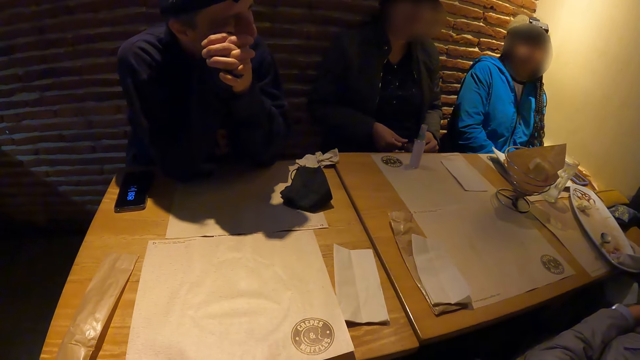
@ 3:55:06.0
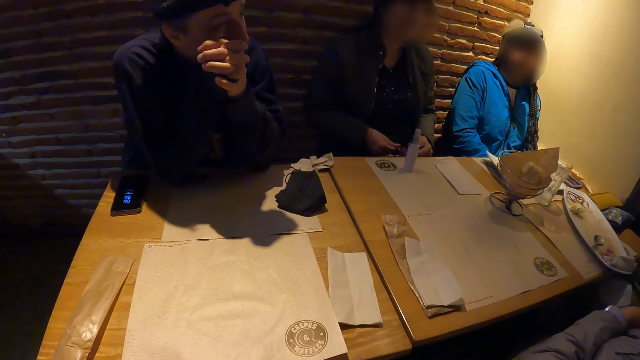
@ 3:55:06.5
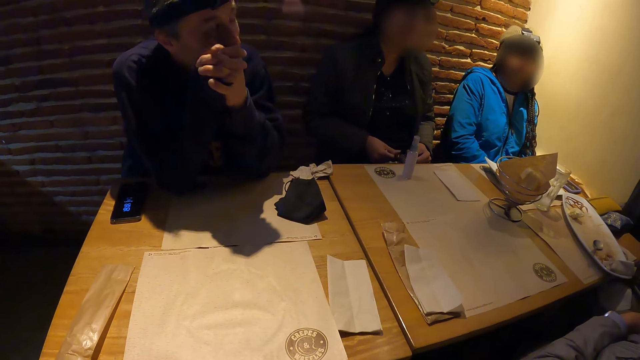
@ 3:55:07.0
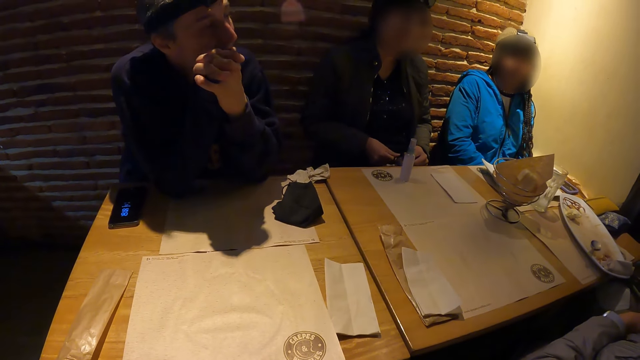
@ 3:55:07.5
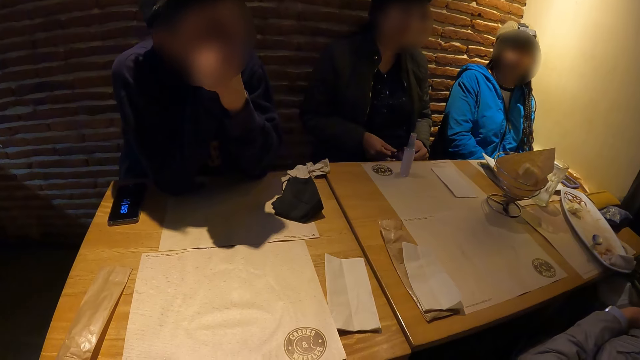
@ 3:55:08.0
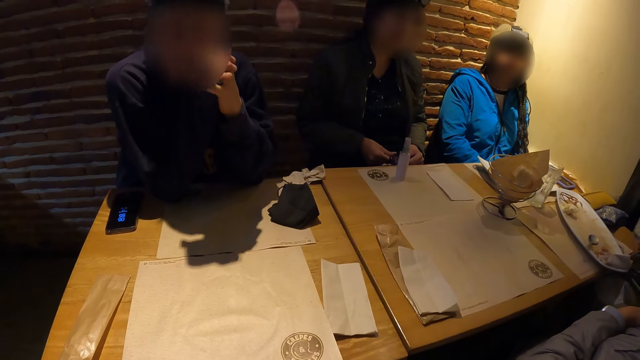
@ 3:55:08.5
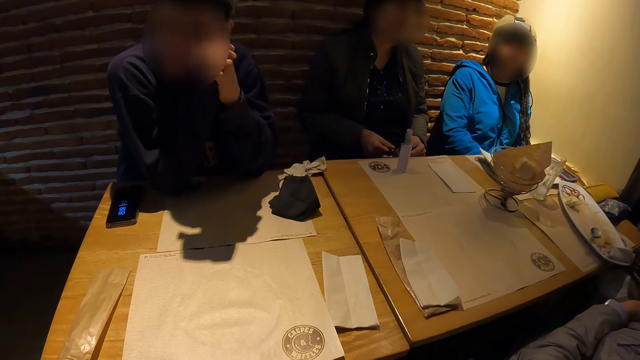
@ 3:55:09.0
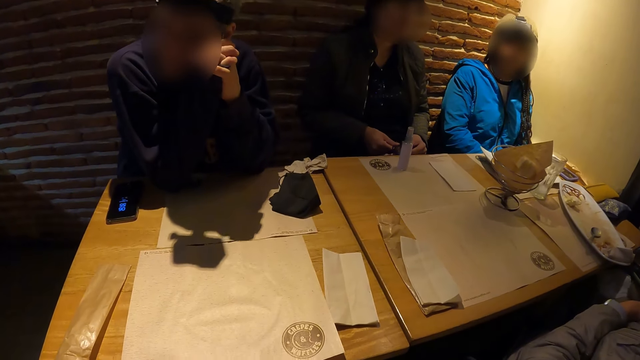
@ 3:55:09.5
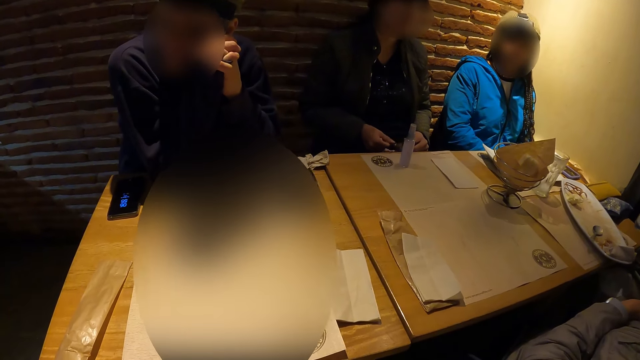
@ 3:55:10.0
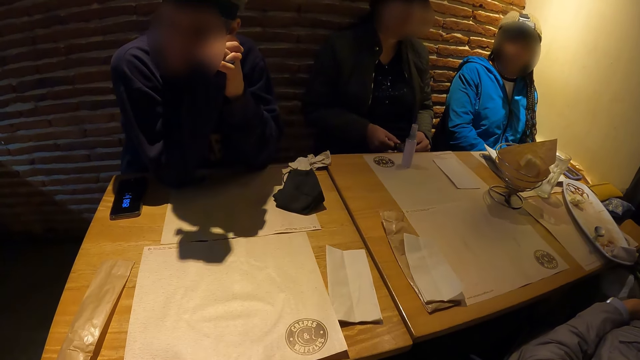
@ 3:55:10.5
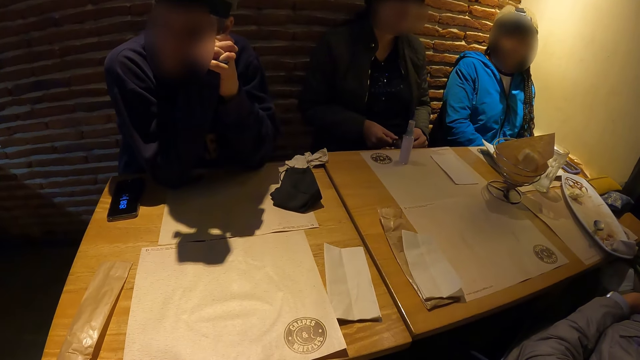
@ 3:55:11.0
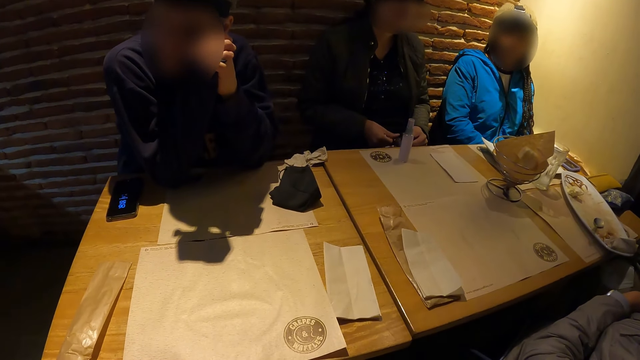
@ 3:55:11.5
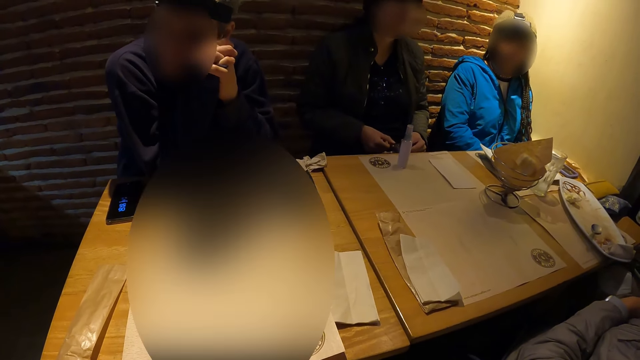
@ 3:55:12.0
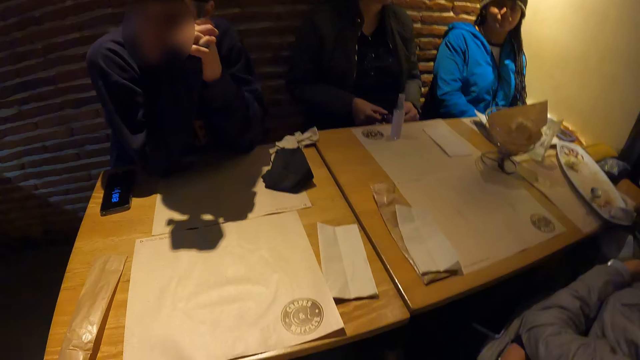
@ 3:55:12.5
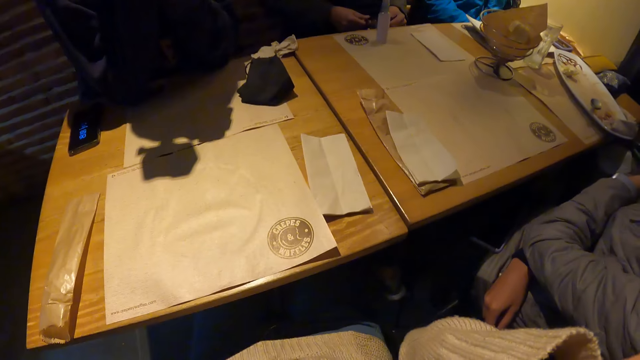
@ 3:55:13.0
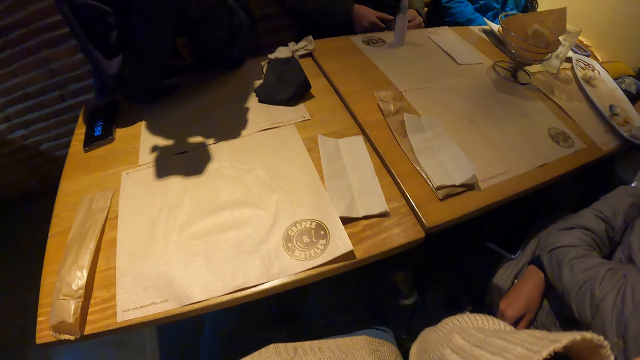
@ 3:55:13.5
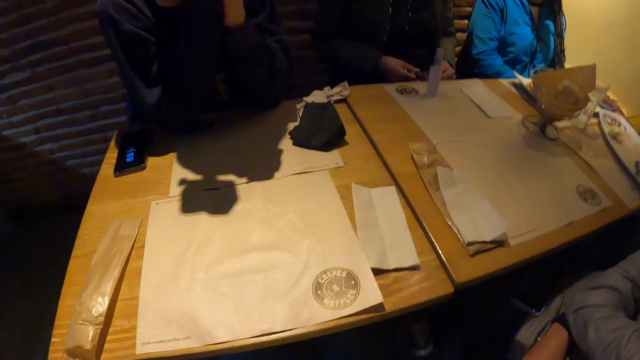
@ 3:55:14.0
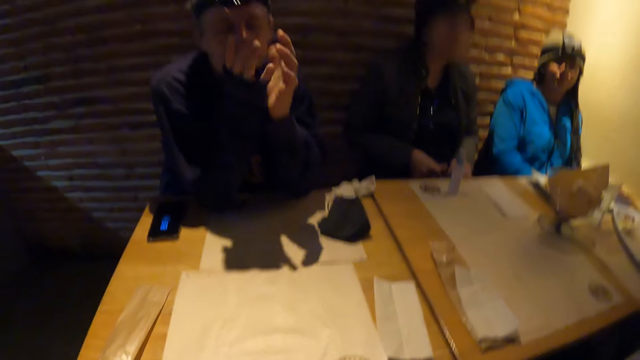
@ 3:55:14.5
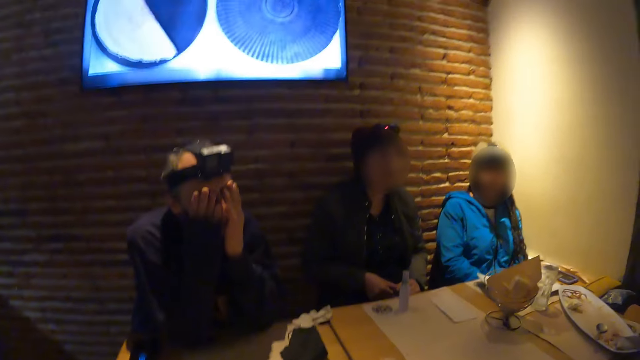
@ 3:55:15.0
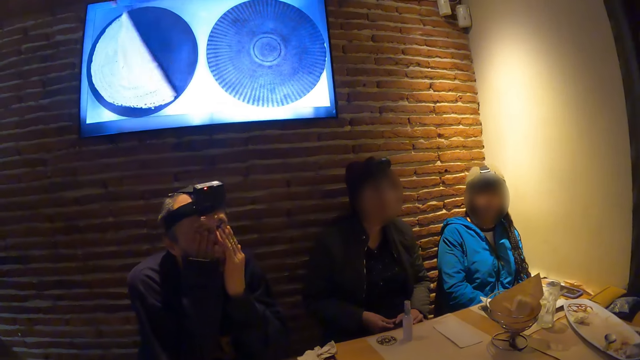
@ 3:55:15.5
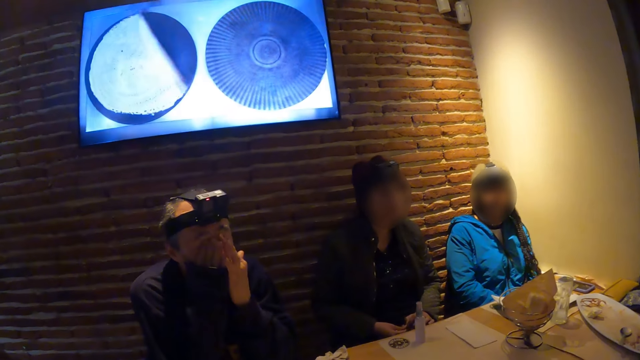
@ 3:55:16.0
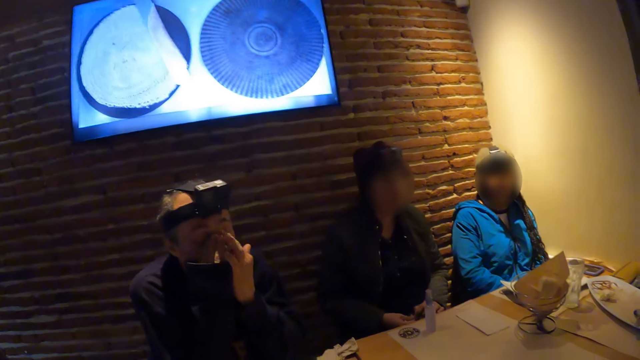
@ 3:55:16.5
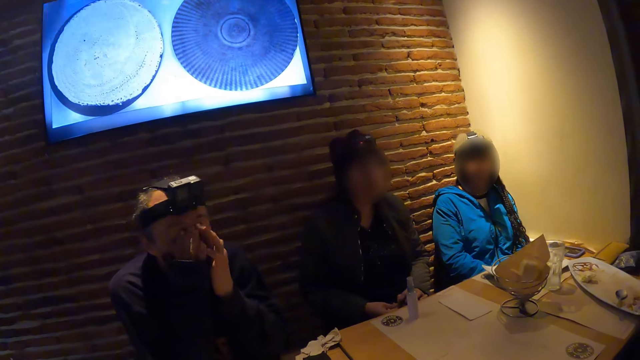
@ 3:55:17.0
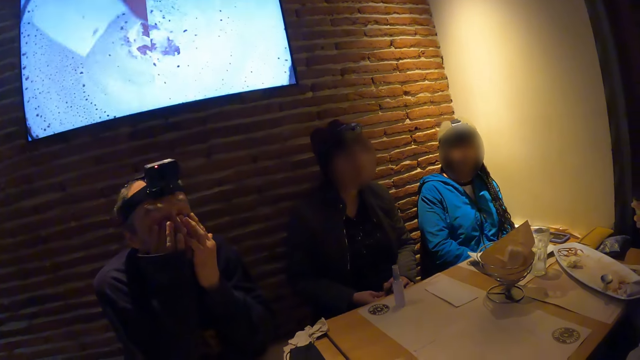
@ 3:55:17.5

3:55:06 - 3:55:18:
The man rubs his face with his hands.

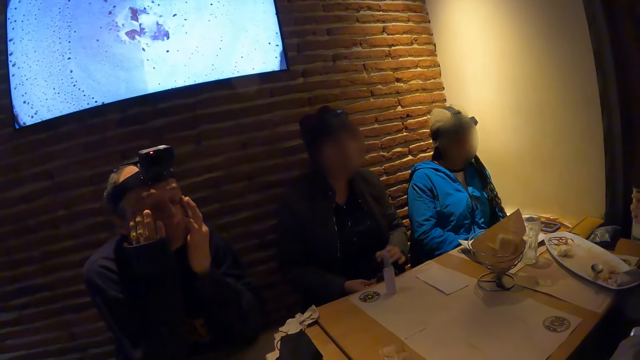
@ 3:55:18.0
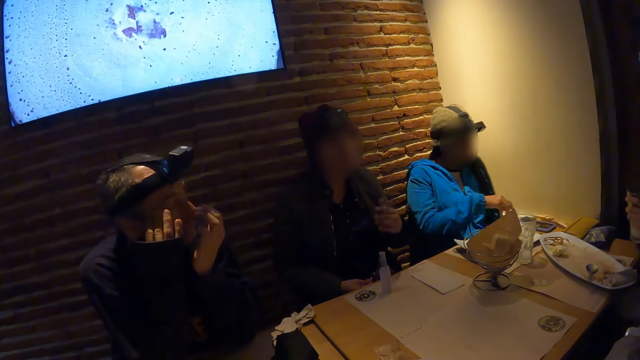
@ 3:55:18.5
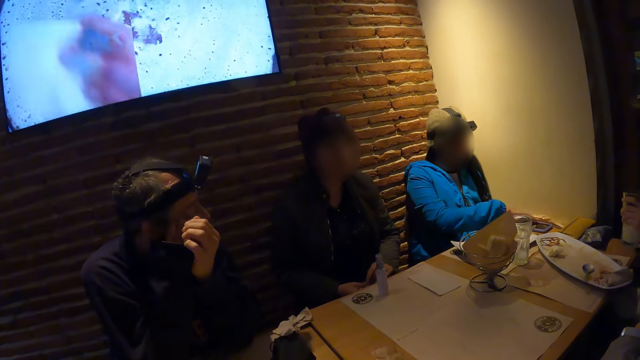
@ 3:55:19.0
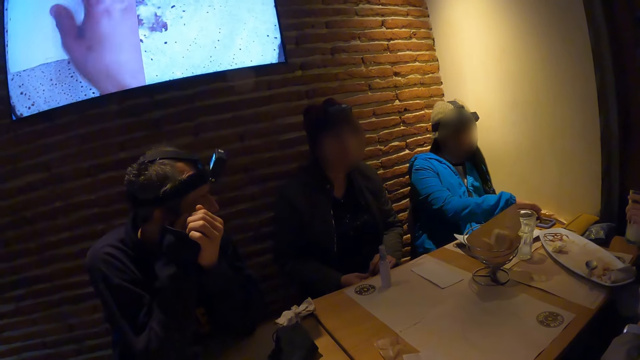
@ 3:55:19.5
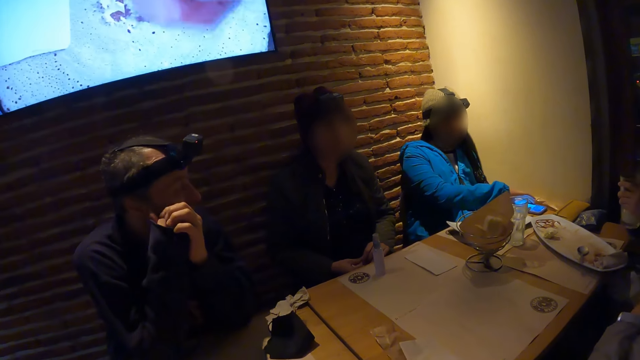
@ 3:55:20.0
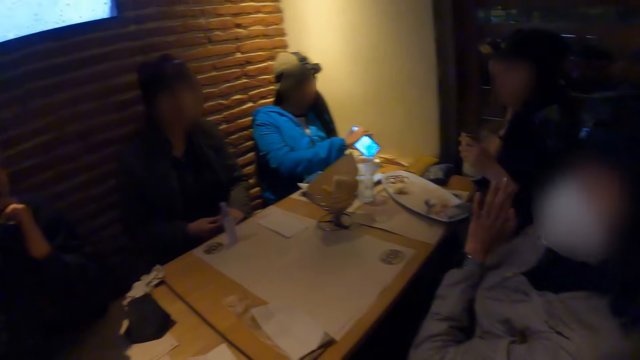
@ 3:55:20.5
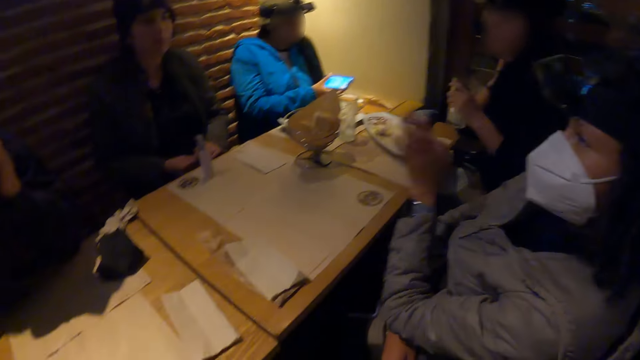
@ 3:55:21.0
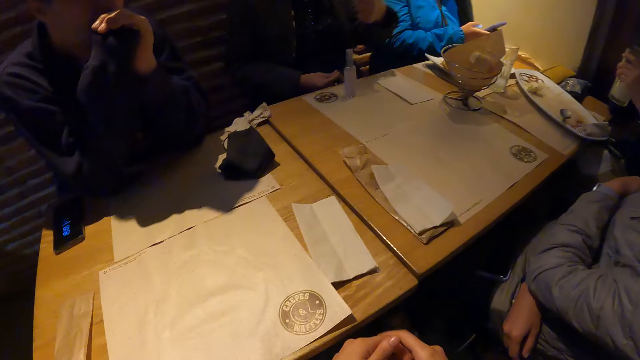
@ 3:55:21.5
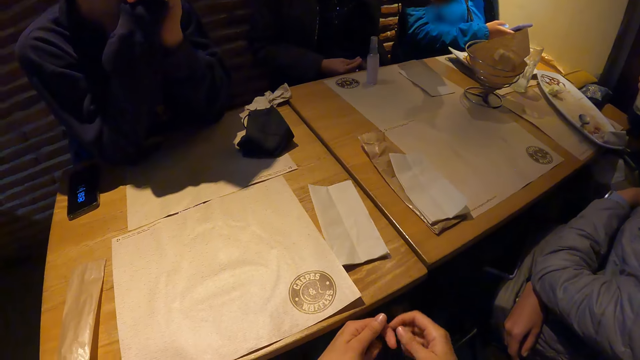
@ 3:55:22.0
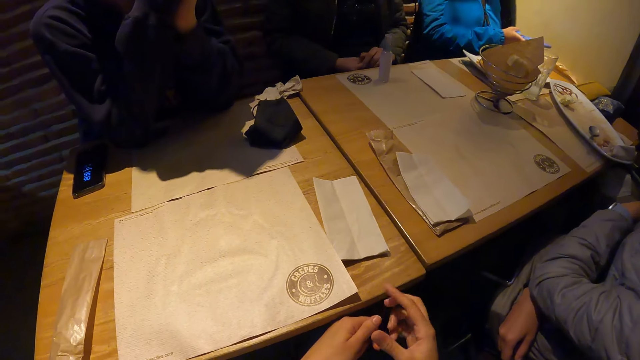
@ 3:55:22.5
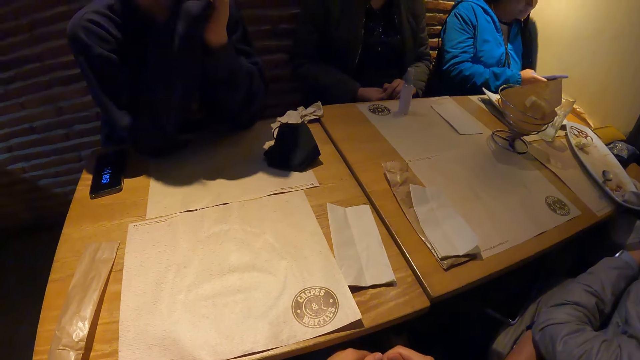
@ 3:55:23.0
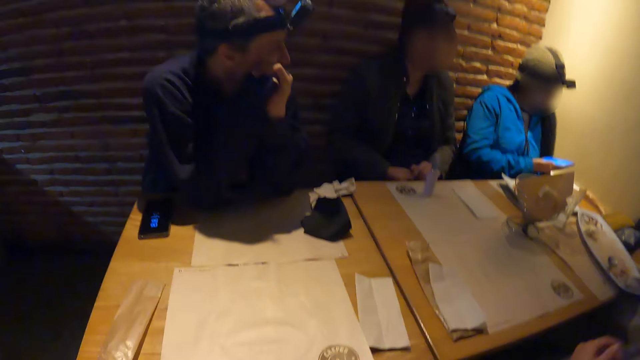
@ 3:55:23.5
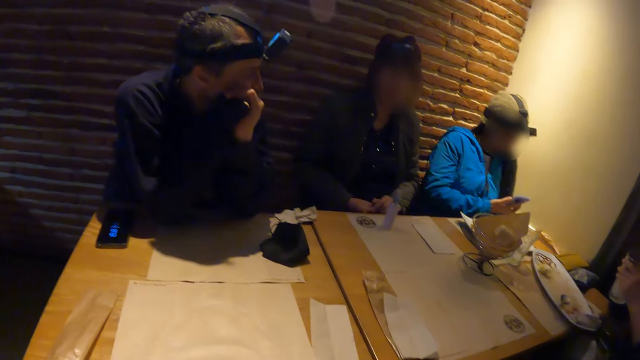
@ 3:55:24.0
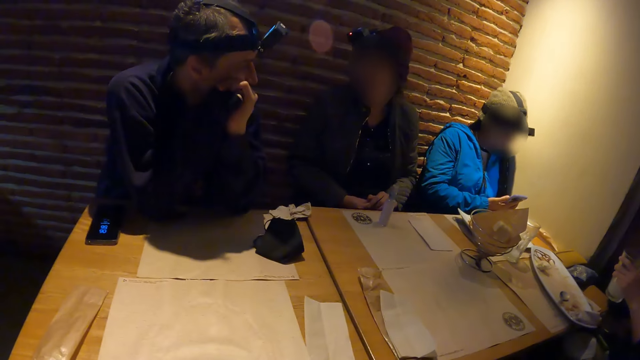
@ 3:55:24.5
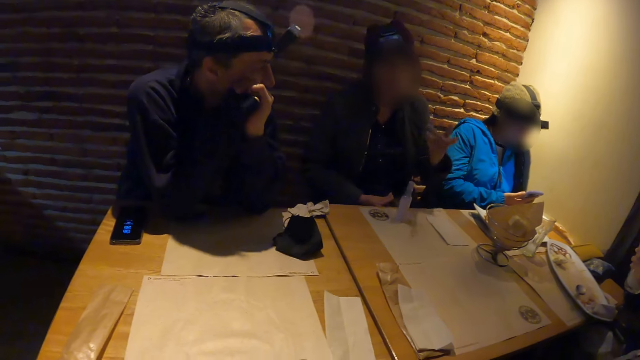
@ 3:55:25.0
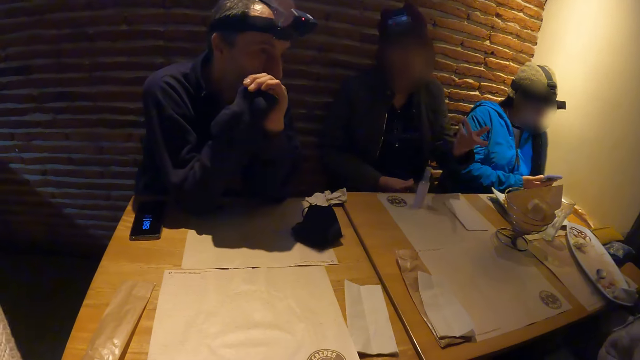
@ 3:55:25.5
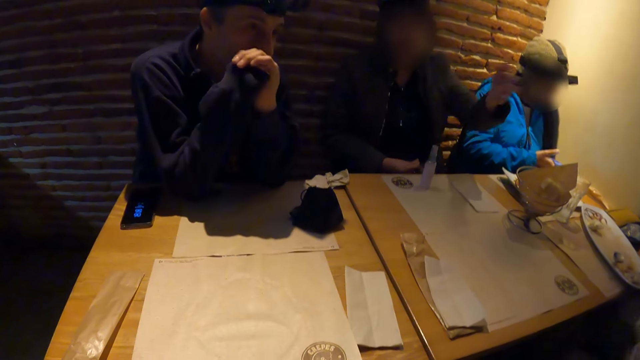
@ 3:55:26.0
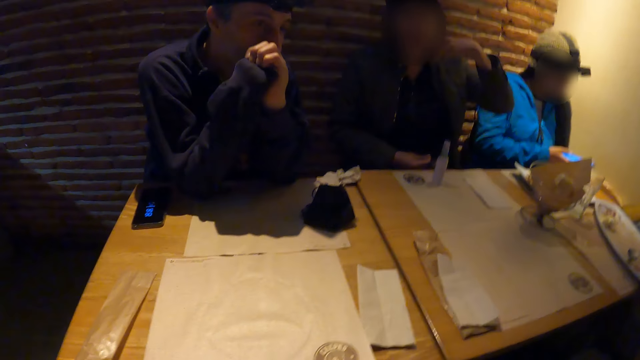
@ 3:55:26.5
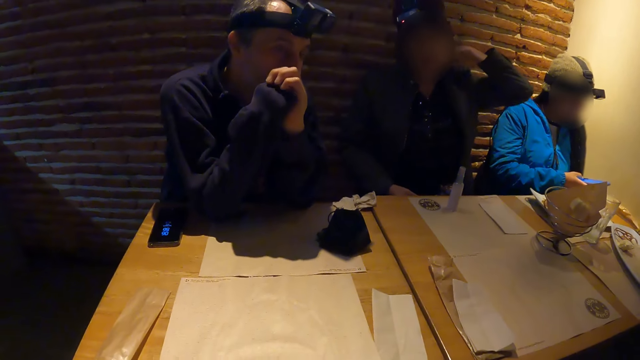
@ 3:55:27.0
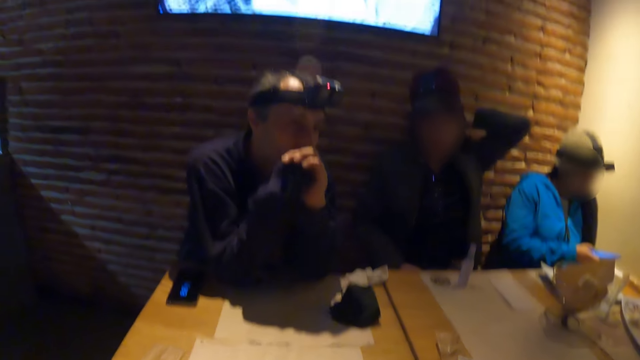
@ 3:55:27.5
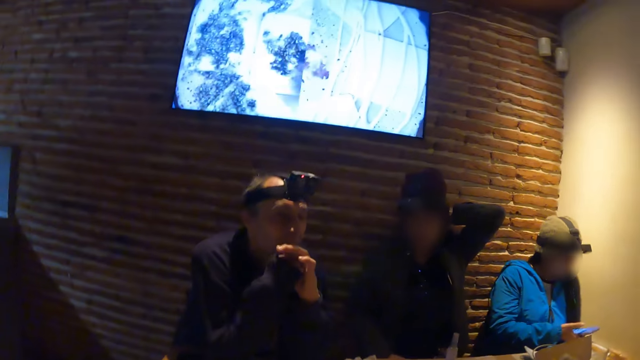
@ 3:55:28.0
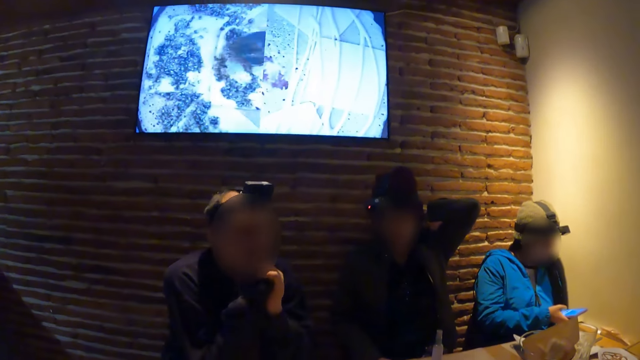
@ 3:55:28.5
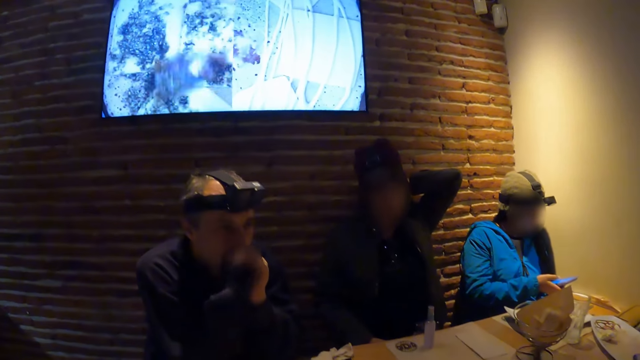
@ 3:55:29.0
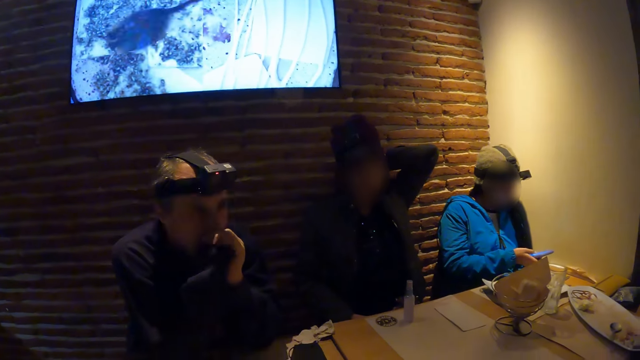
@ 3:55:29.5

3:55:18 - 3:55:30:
The woman picks a phone from the table with her right hand. The camera wearer moves their hand. They sit in the house.
